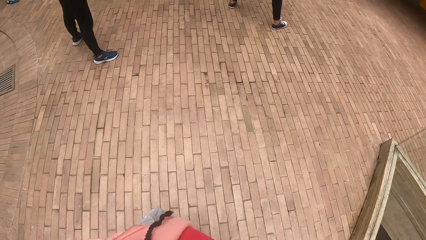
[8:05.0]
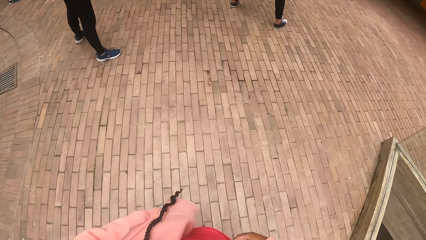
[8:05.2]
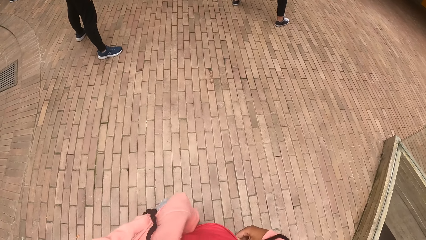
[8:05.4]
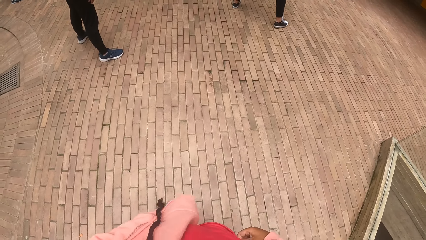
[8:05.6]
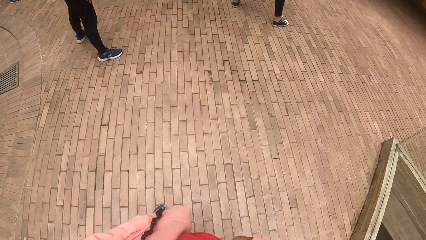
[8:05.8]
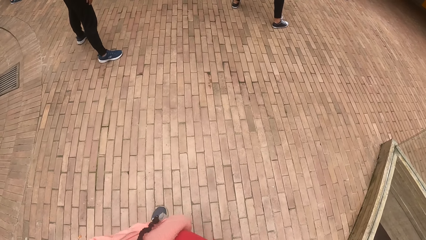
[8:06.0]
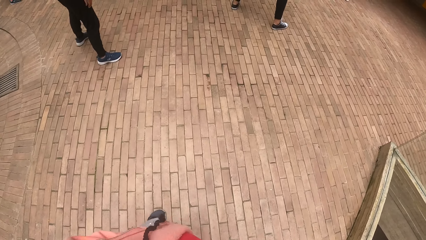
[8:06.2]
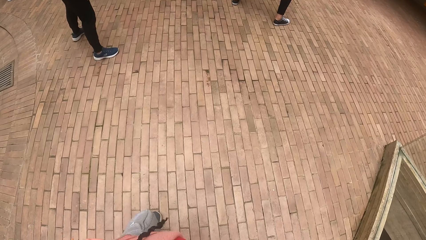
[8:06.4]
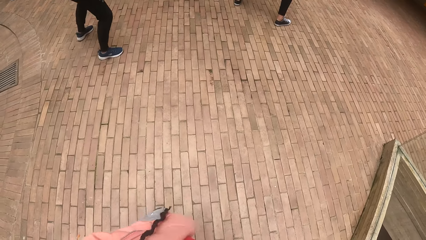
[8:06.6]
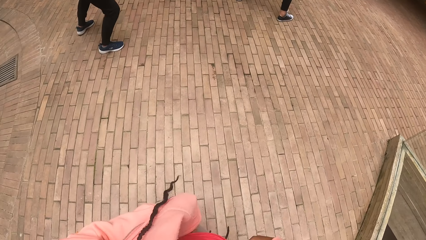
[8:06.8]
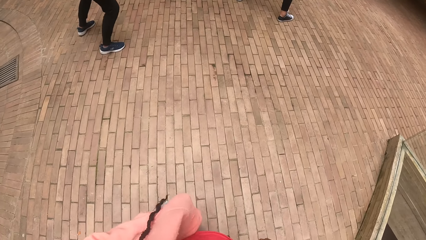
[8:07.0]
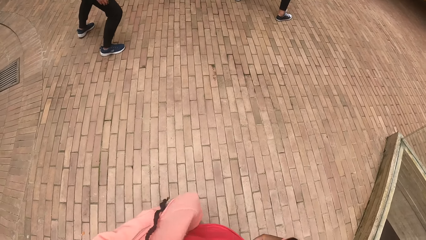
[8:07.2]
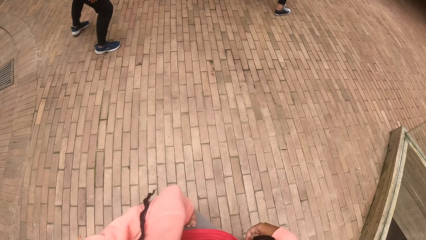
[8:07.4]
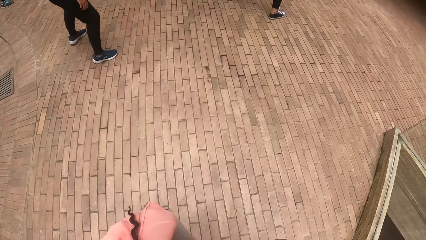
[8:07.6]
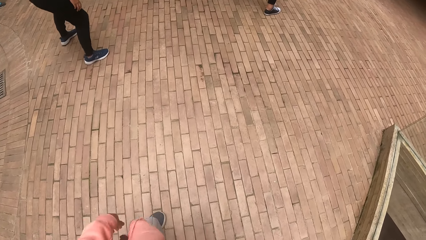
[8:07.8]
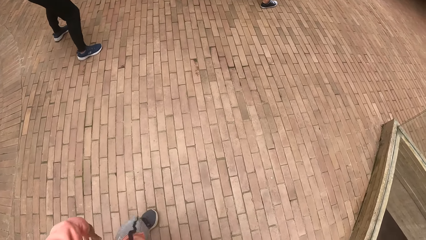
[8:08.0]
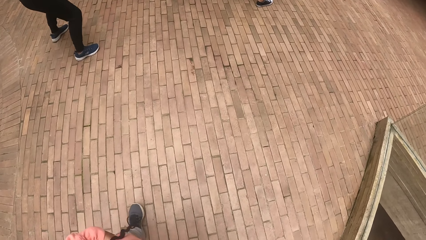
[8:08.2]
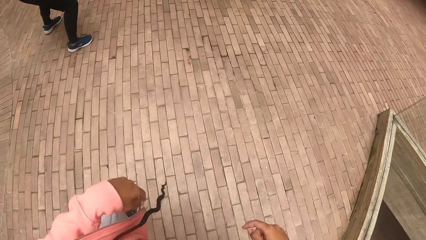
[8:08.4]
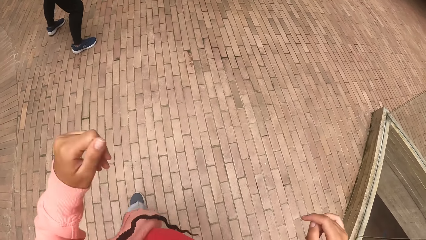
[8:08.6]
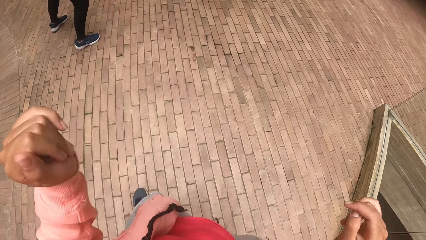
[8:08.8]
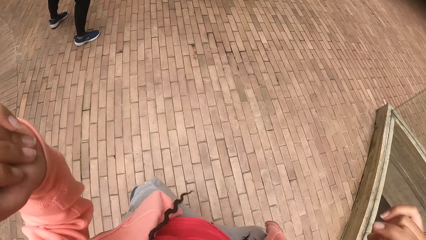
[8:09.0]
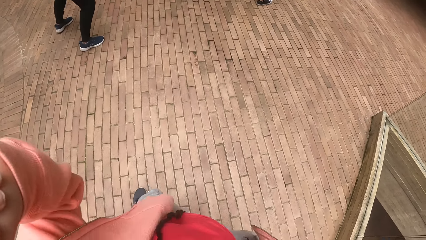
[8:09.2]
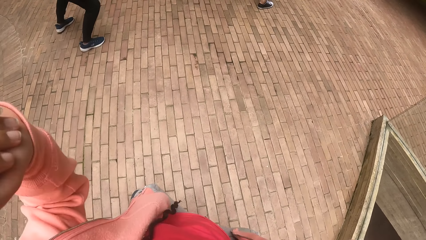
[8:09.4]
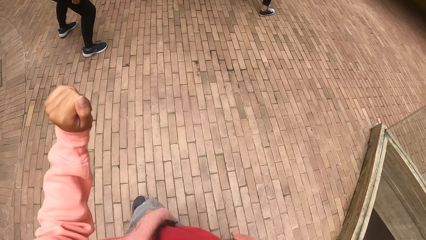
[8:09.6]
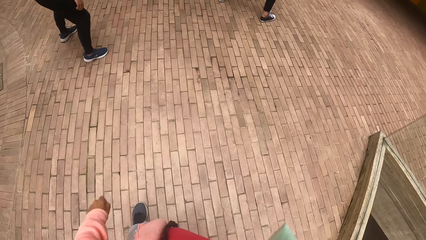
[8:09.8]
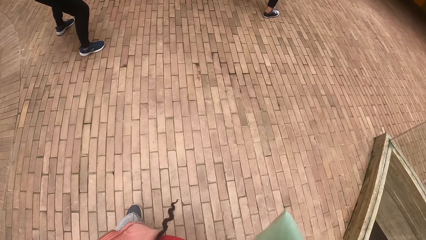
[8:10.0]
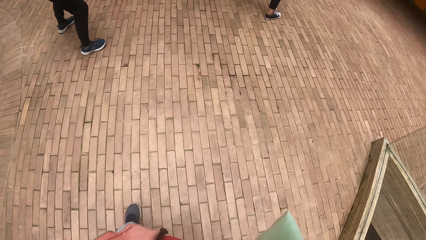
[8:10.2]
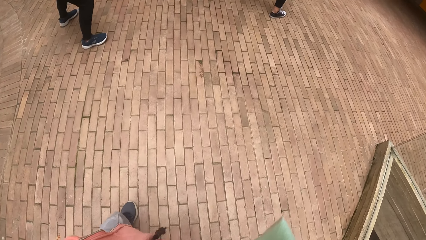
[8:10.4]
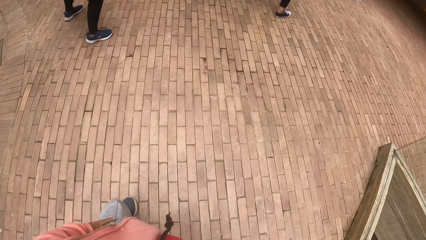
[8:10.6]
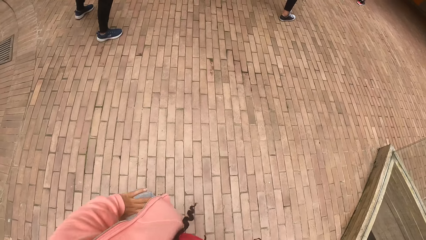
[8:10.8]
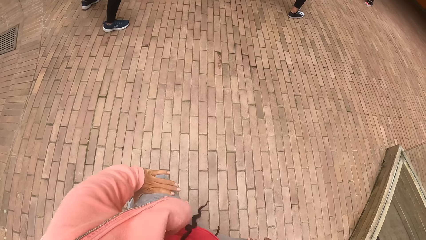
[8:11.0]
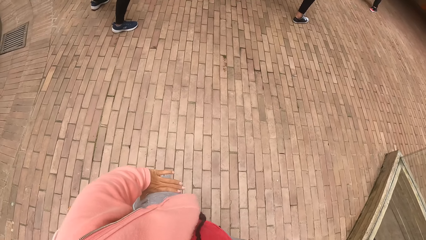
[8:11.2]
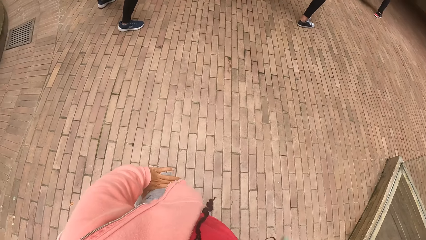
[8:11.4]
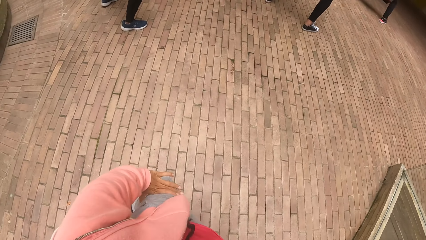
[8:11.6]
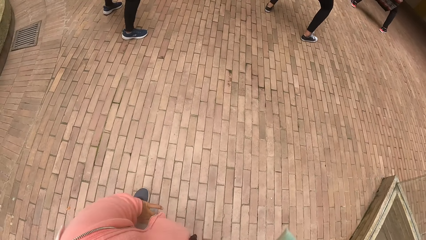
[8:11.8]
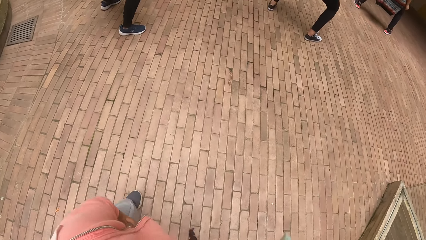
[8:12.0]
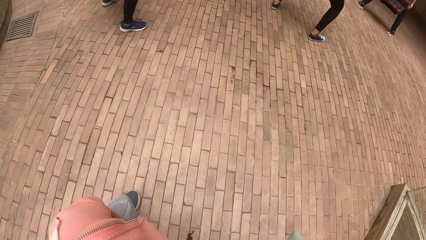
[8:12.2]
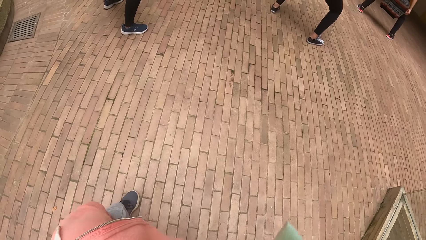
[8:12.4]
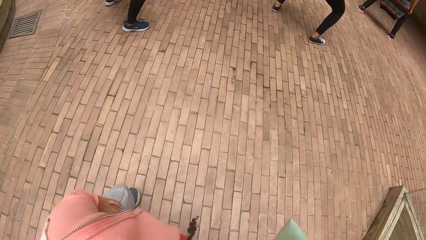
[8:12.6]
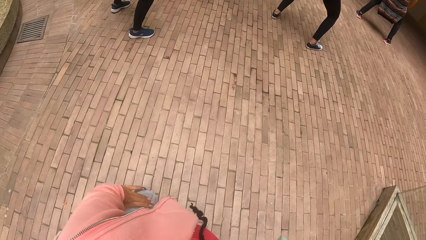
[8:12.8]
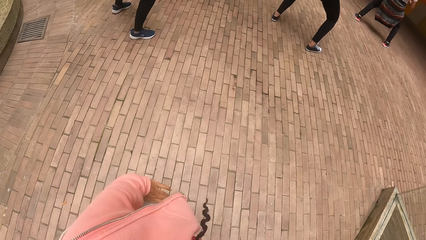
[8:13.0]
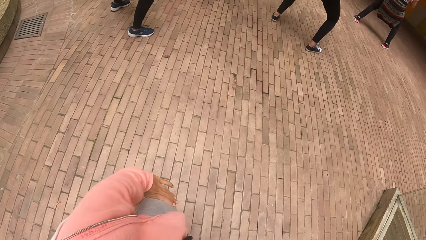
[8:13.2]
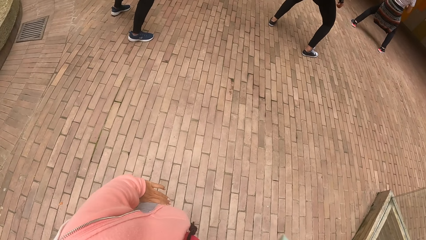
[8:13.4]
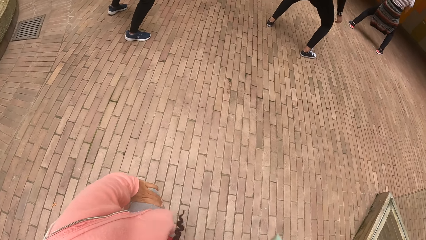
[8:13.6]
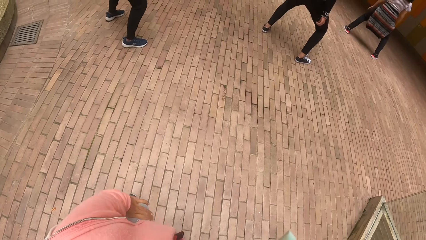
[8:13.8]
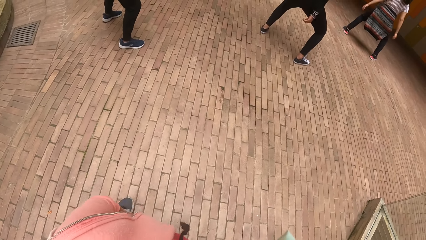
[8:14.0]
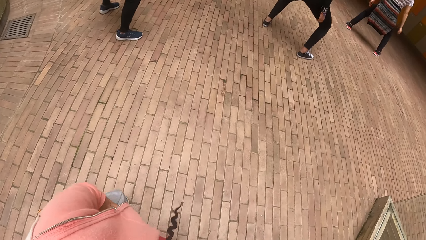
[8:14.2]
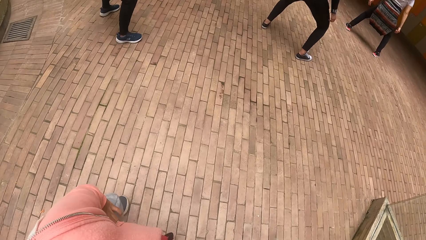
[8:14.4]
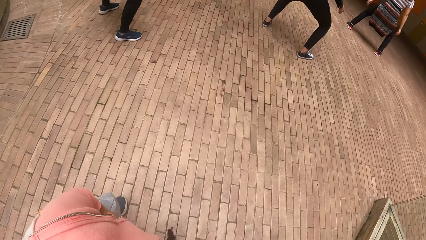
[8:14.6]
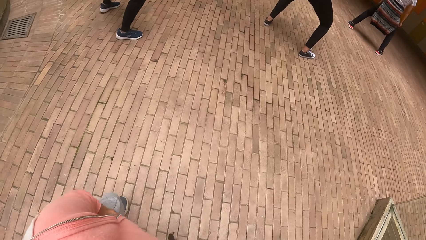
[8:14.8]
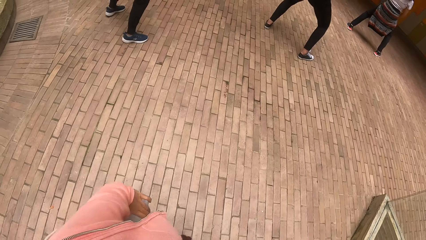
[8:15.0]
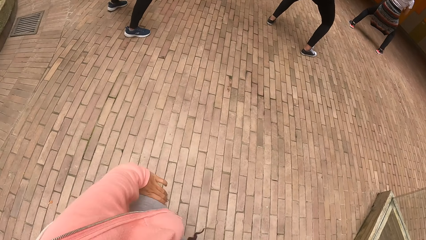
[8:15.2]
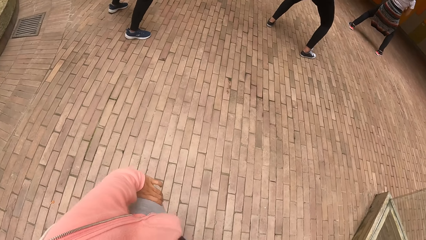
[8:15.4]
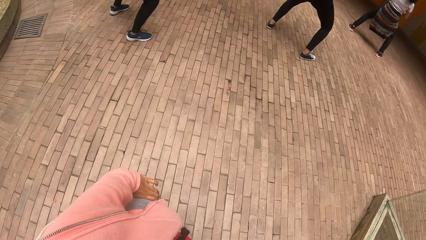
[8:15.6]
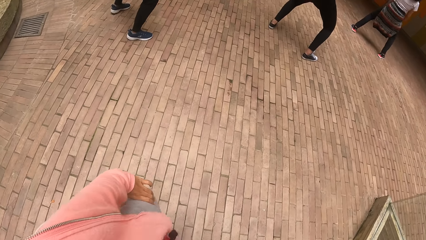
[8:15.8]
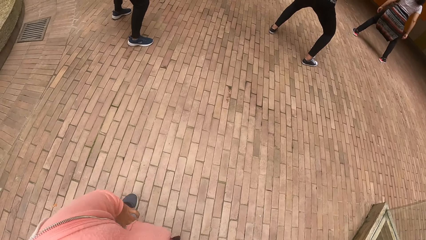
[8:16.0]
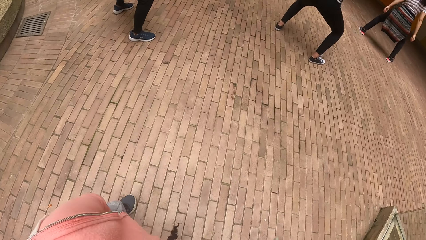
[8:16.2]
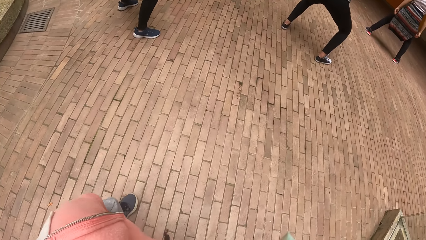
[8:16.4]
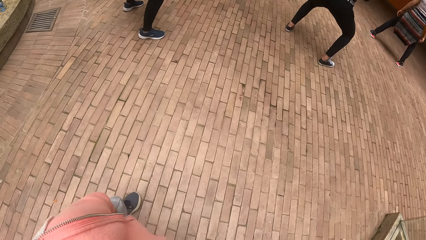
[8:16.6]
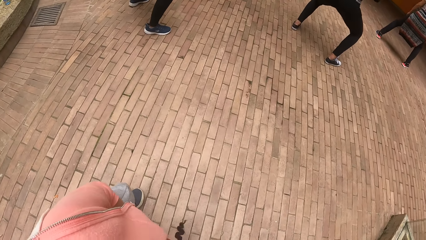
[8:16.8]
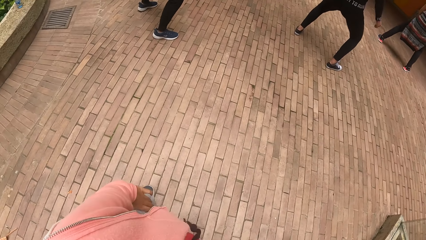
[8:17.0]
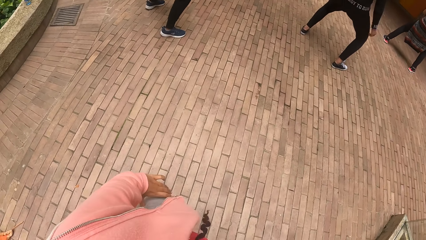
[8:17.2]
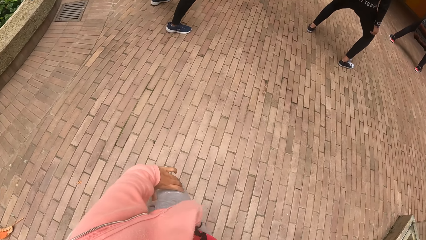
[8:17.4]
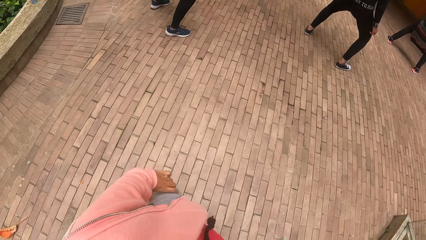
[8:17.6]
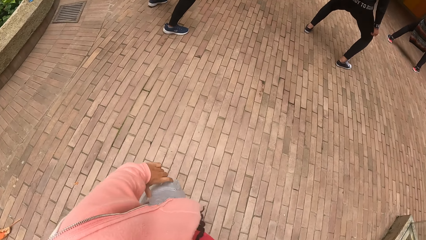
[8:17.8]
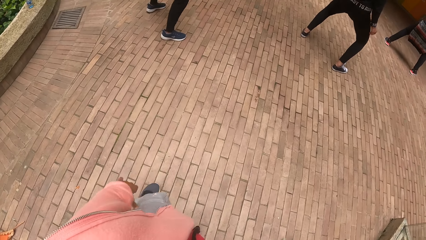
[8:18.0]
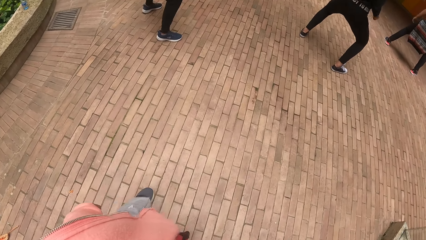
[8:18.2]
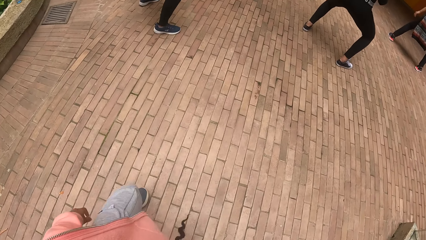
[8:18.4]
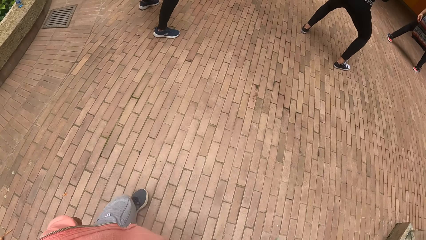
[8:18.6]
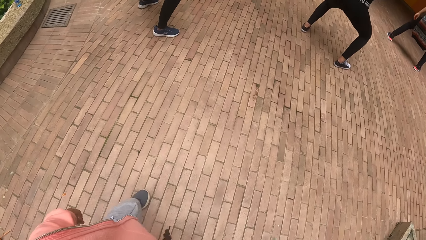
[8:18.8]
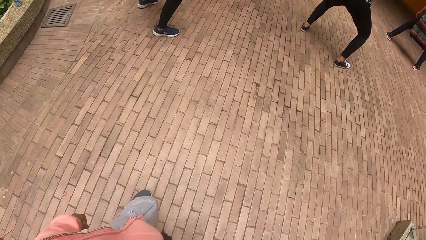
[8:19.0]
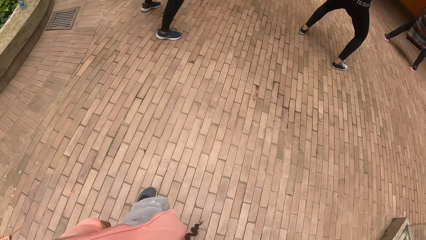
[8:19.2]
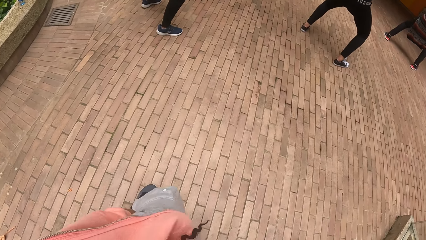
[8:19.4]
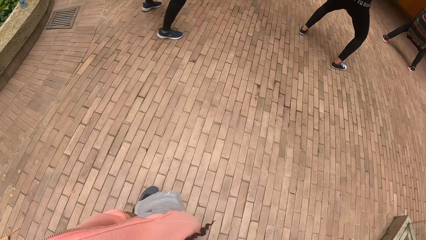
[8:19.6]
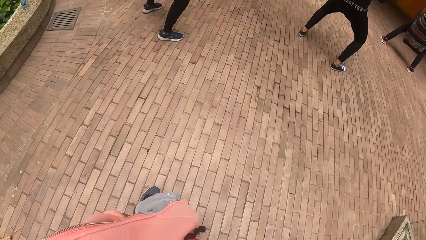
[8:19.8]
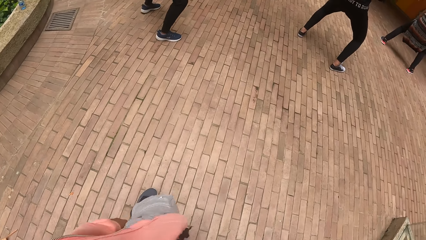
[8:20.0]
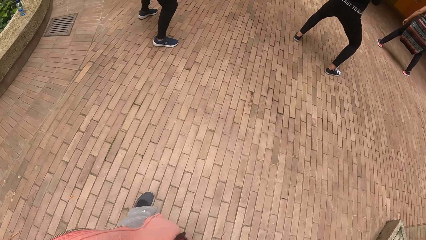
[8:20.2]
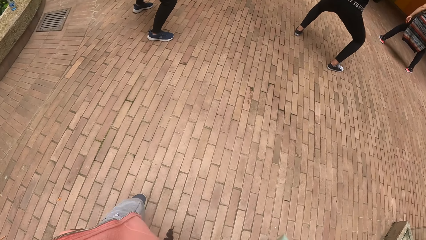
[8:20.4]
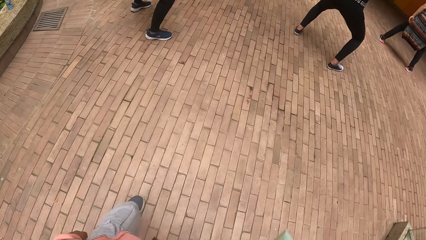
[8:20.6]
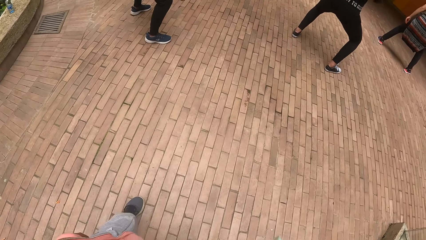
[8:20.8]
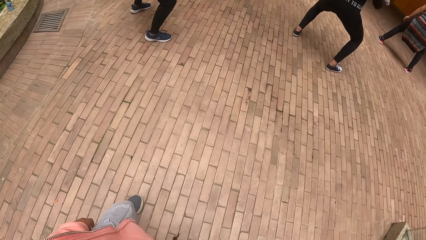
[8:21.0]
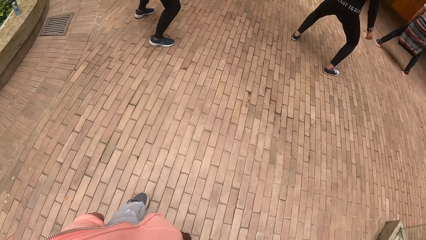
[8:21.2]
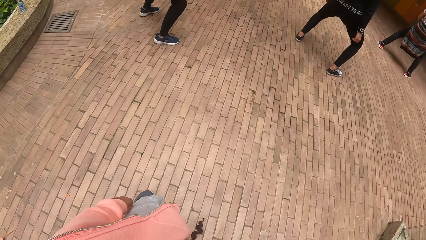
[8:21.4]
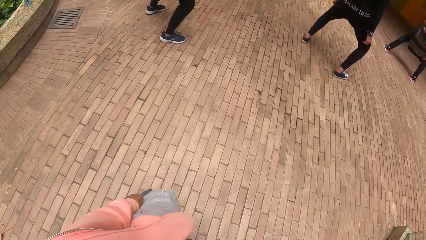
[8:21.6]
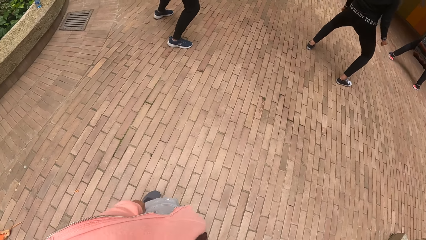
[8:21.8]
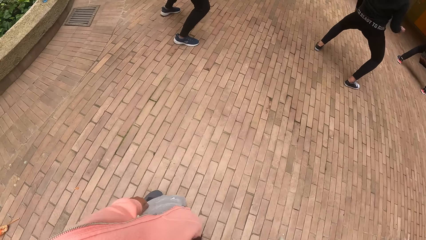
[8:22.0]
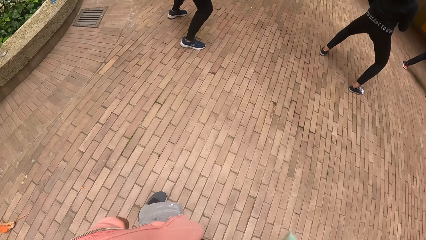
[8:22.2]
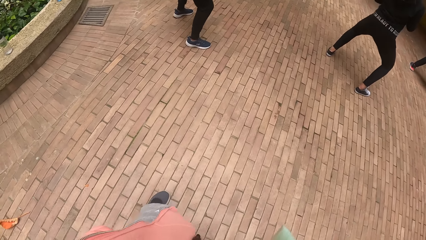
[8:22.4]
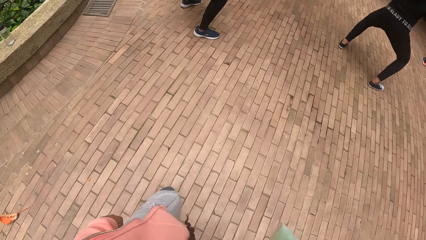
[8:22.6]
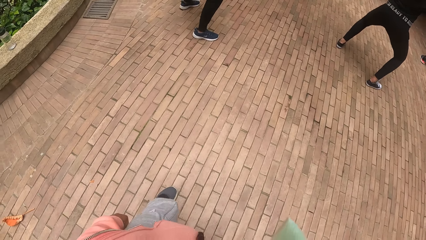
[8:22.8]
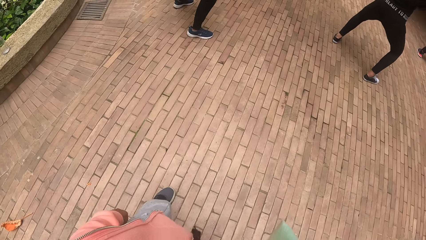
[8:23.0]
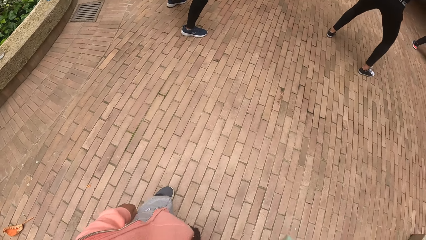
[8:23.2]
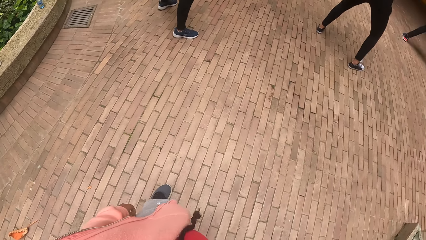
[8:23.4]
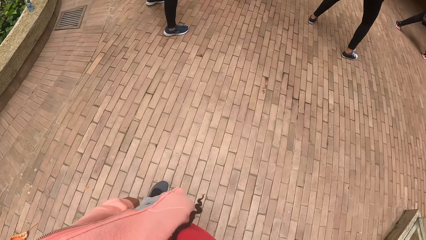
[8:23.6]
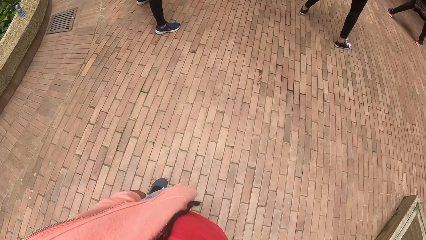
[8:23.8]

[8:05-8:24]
The camera wearer dances with a group of people.
